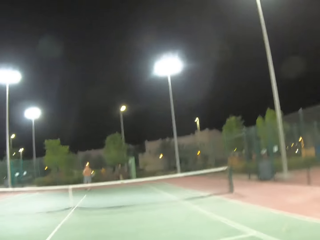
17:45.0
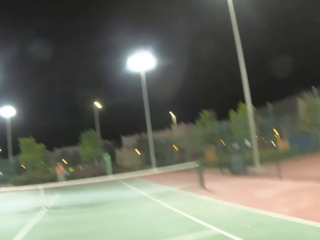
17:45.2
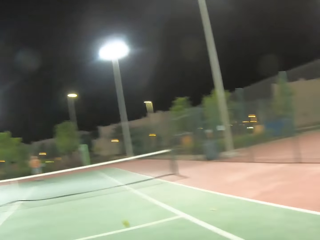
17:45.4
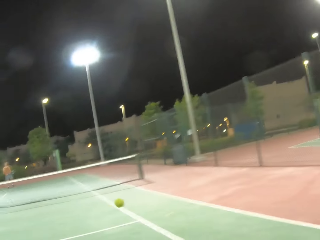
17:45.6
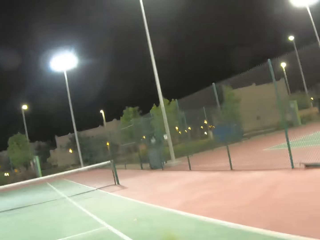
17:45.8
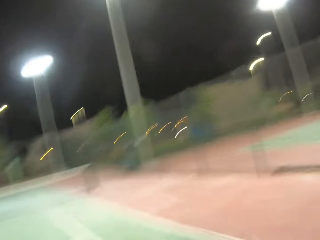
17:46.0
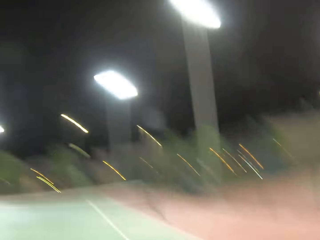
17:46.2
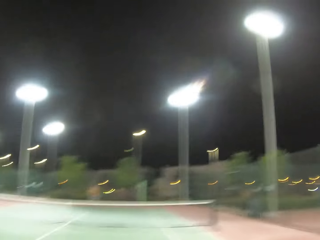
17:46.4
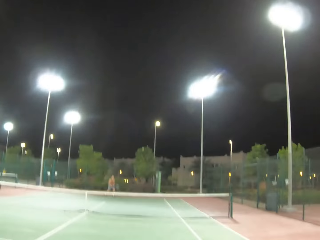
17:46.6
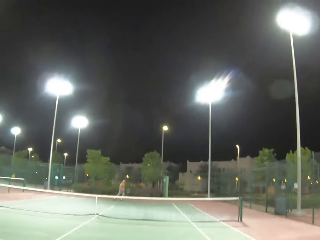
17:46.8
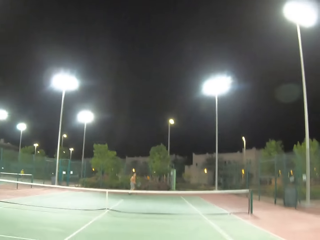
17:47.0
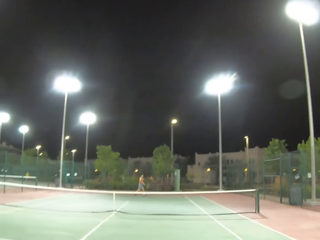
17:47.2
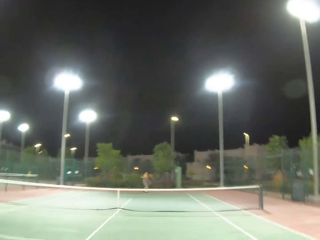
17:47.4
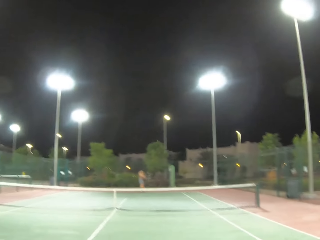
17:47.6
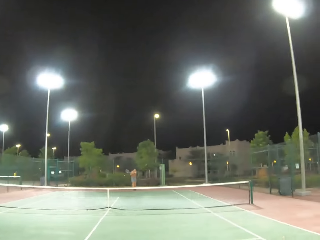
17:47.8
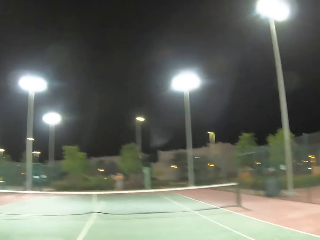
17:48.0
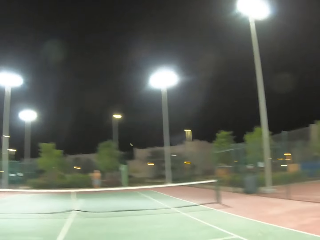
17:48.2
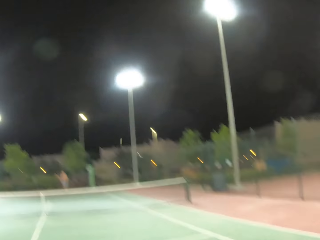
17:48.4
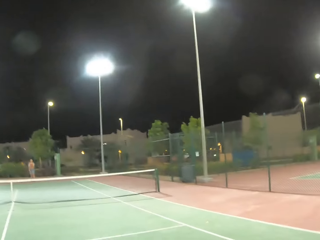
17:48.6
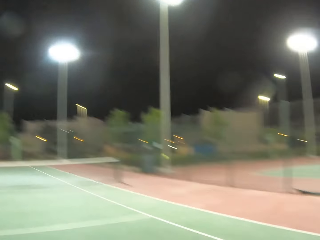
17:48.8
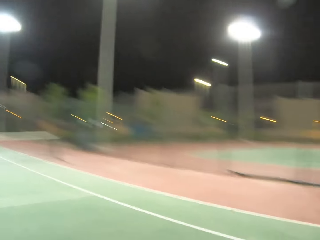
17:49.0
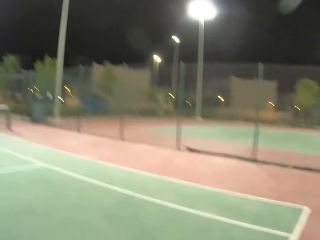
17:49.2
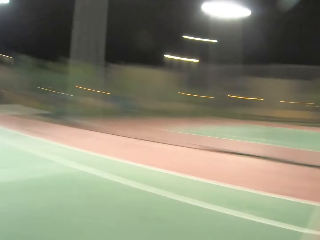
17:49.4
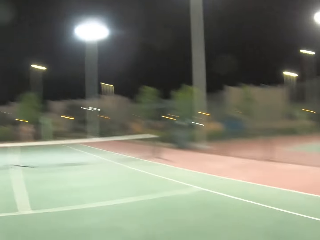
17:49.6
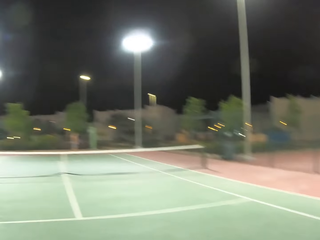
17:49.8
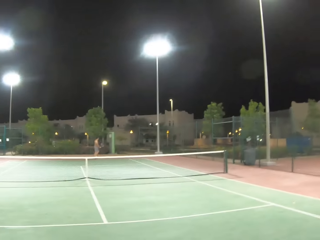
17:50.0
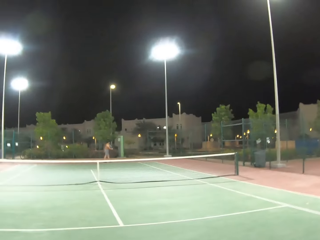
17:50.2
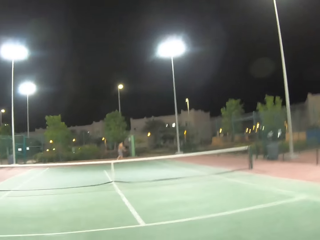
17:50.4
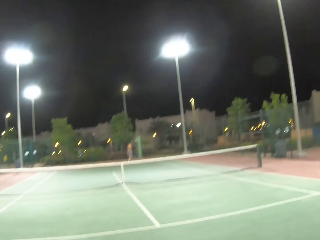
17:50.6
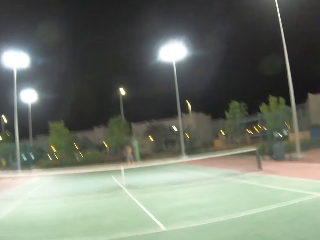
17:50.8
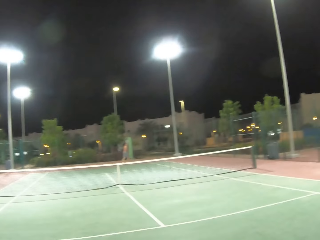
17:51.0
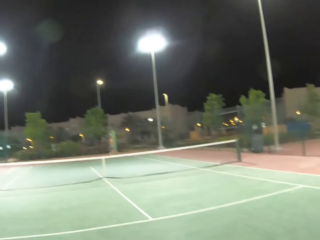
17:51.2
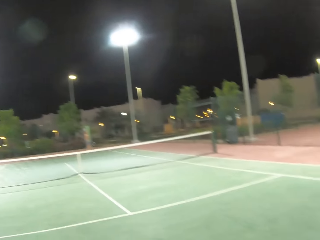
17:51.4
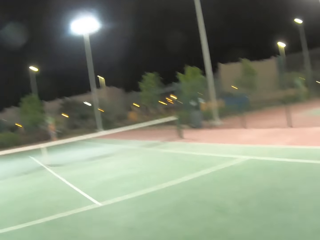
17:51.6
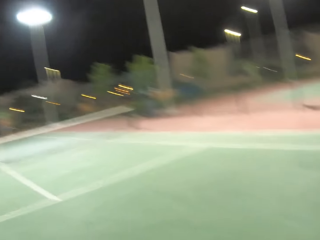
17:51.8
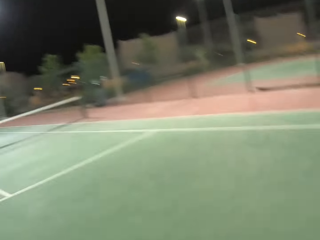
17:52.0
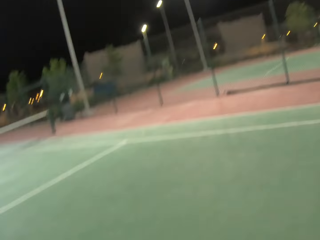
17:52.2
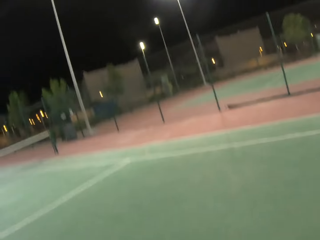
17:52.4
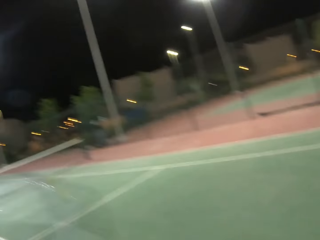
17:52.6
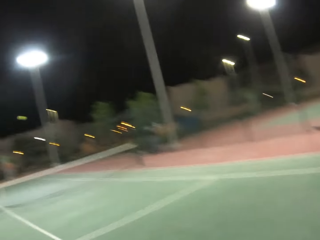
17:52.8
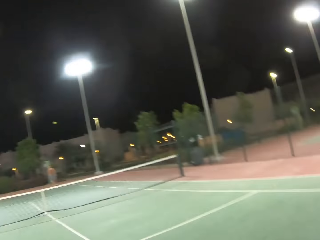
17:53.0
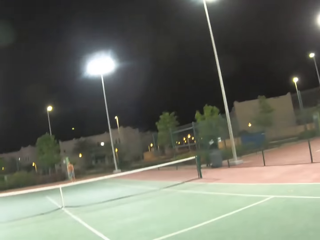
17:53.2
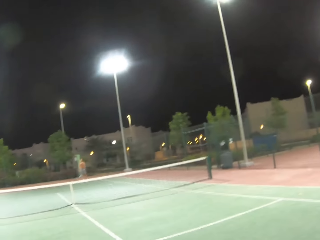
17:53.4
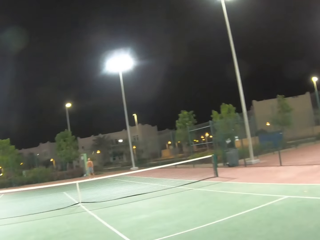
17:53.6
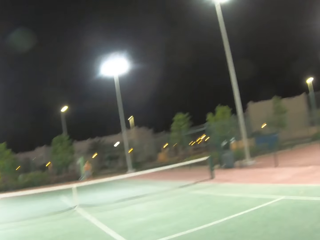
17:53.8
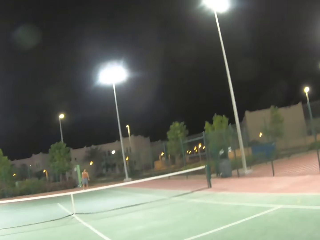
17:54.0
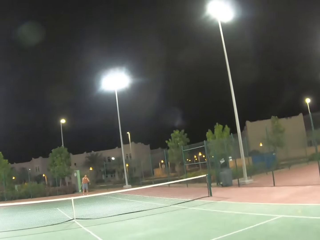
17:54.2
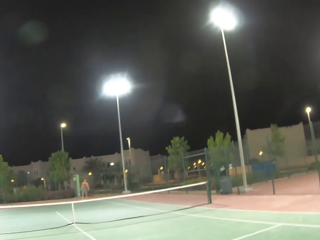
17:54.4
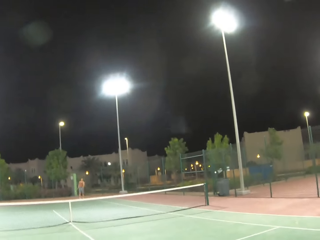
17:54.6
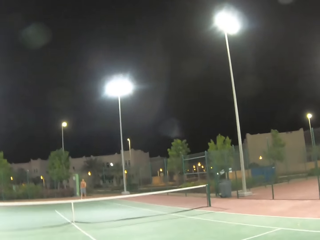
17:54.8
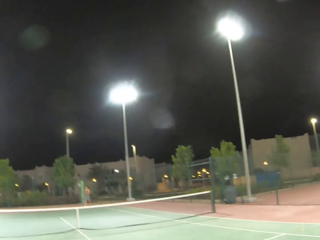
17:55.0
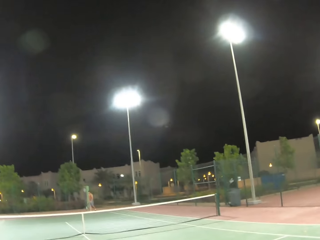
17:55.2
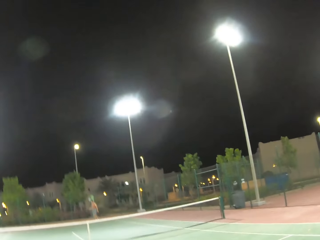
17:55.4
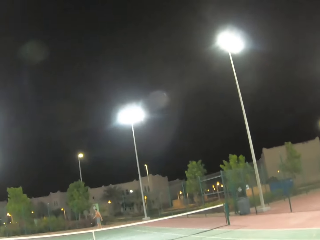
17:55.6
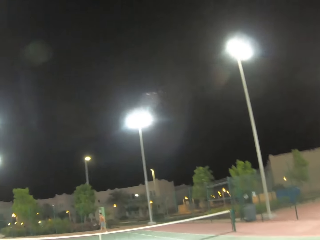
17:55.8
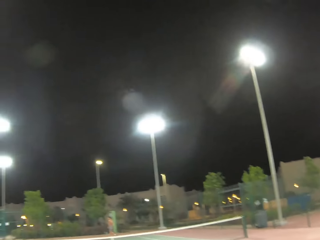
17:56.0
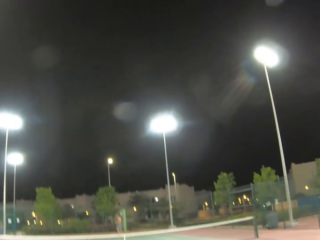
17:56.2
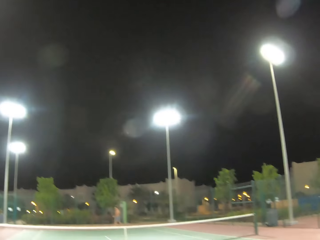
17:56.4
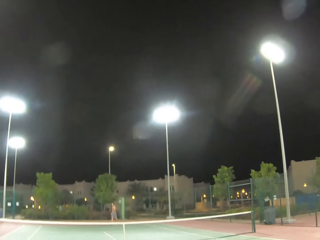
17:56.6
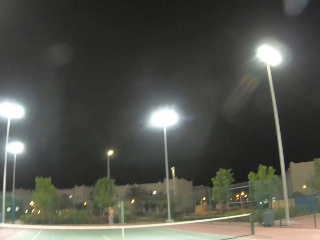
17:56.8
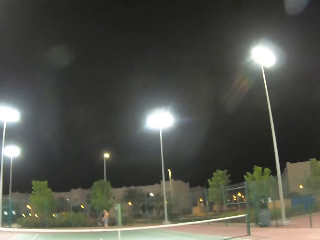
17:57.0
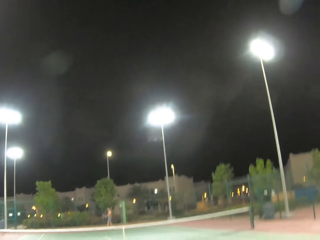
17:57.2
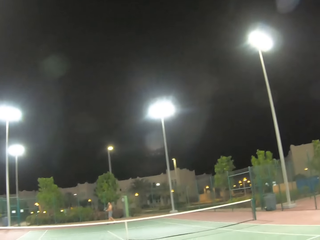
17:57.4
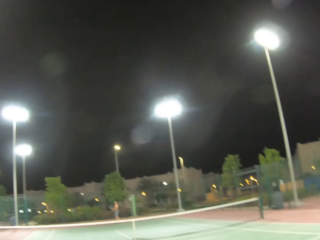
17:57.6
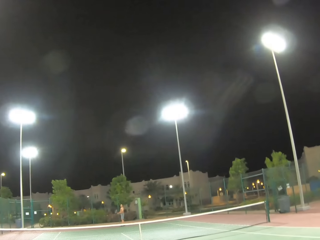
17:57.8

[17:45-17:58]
A man passes a tennis ball with a racket. The camera wearer passes the tennis ball with a racket. The man plays tennis with the camera wearer. The man passes the tennis ball with the racket. The camera wearer passes the tennis ball with a racket.

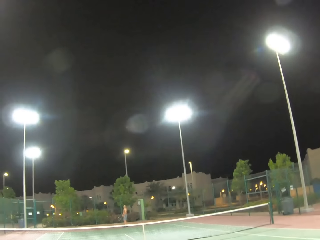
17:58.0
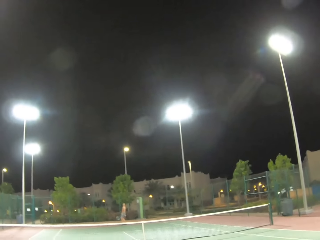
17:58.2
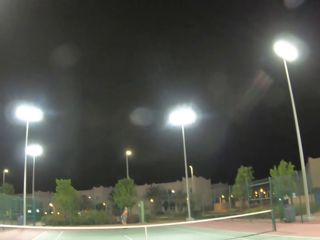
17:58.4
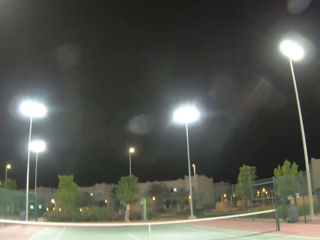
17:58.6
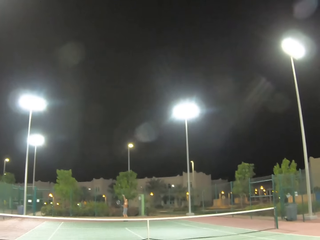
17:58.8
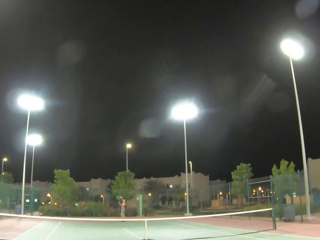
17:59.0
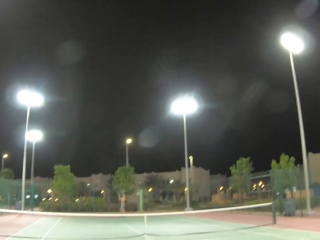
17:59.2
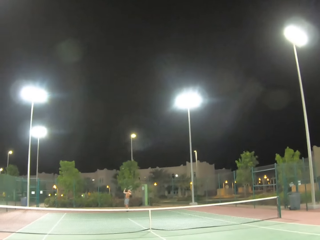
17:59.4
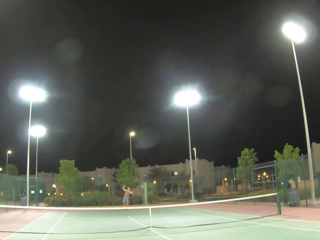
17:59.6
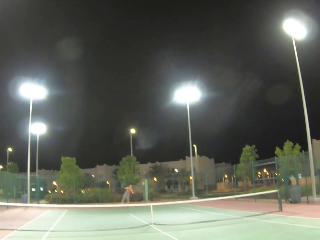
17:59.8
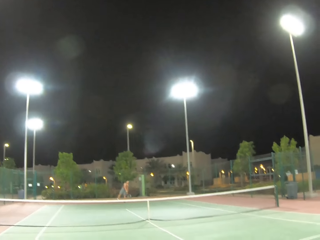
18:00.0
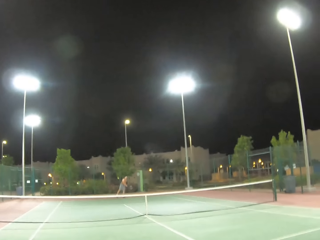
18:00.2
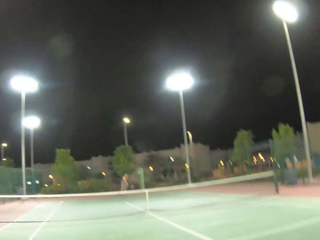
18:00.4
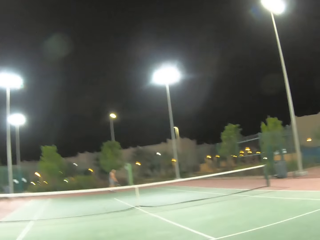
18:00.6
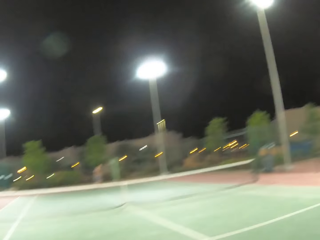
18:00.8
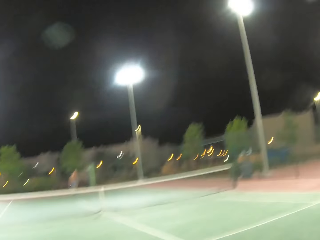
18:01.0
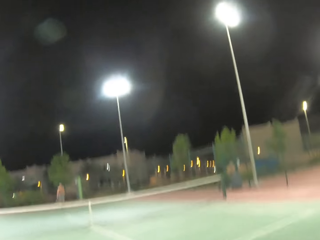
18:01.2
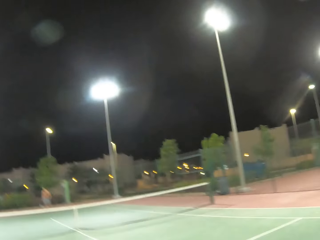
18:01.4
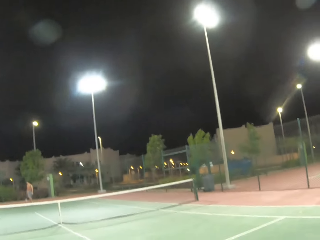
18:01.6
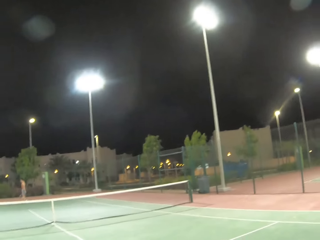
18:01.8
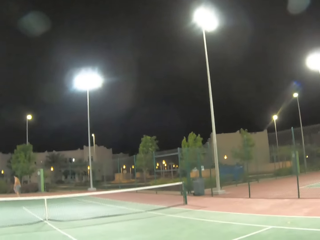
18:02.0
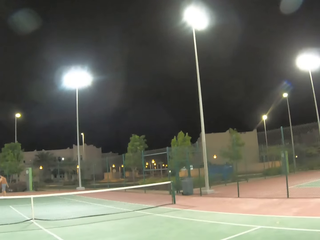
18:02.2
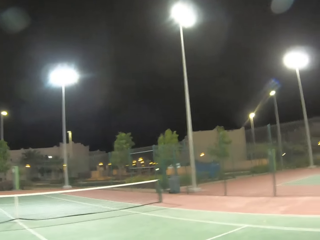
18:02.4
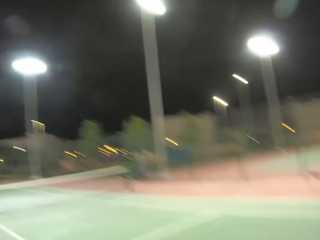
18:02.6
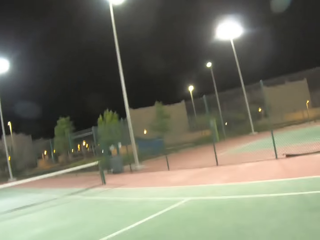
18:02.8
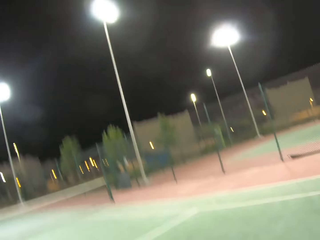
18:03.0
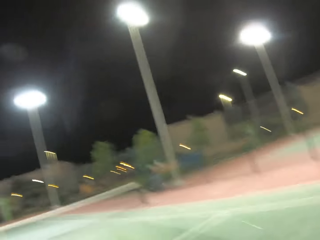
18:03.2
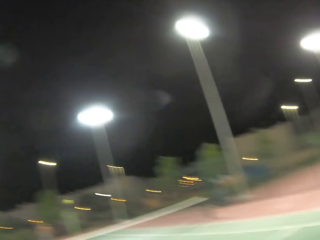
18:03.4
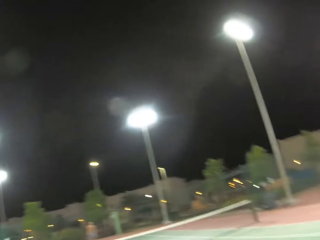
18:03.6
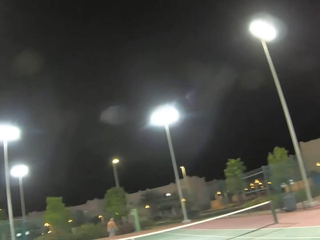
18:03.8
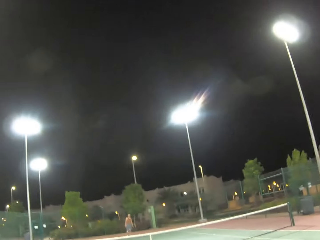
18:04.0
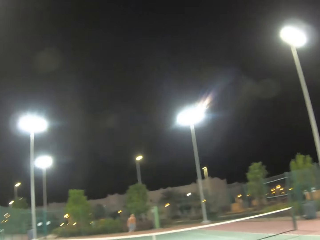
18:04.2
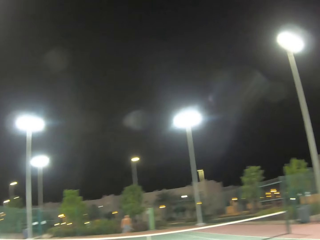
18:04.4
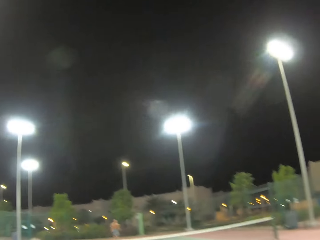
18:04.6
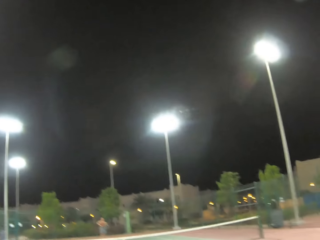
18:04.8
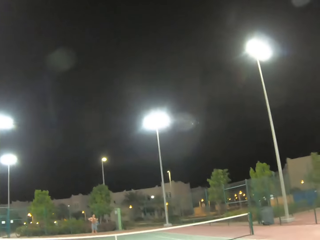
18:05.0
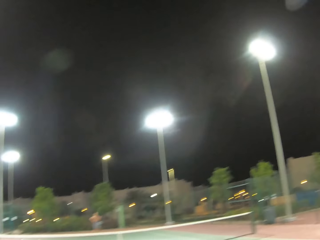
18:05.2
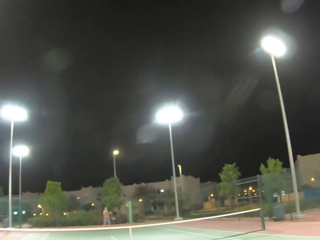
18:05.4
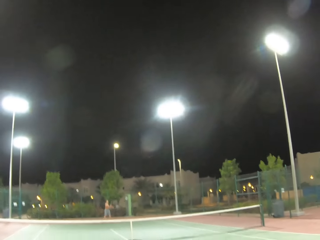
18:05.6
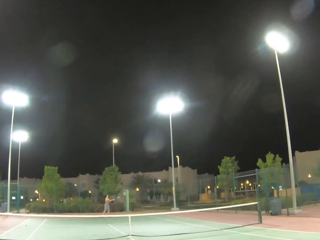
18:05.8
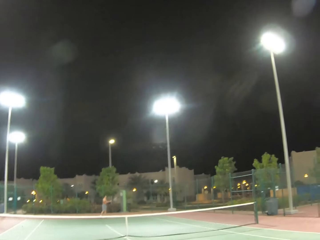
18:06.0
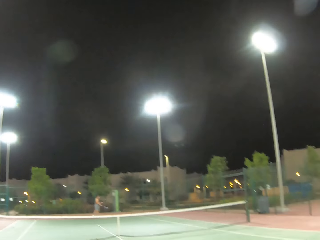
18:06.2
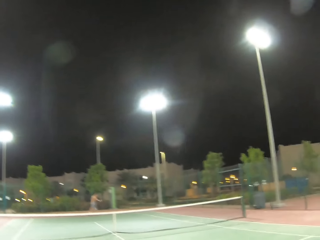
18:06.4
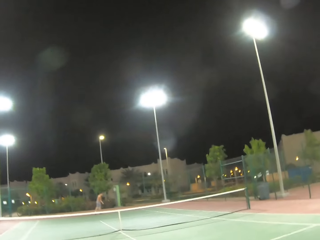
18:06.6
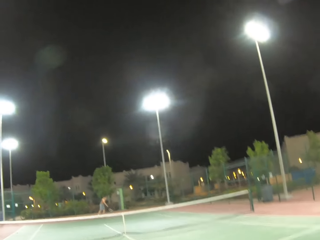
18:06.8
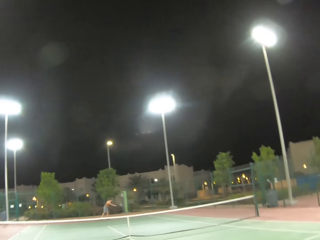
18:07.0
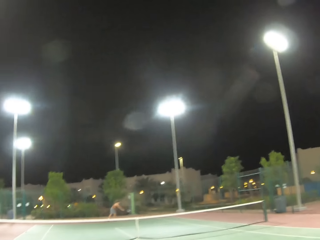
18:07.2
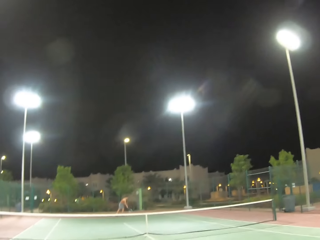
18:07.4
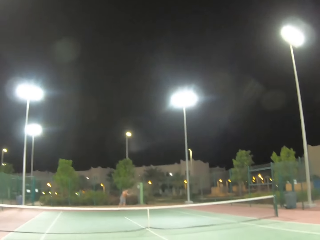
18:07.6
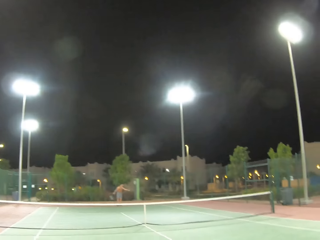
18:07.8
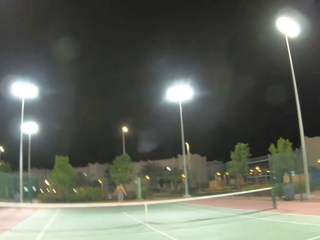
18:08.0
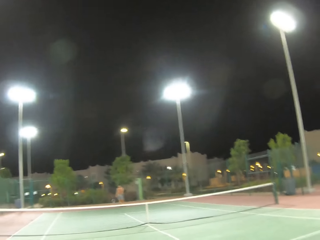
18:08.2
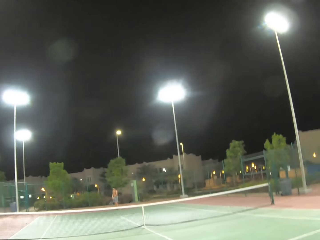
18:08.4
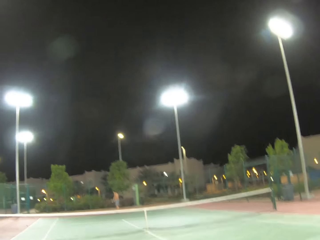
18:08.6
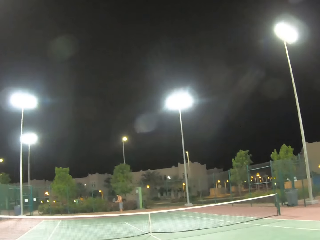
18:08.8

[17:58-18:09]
A person serves a tennis ball in the tennis court. The person passes the tennis ball with a racket. The camera wearer passes the tennis ball with a racket.
